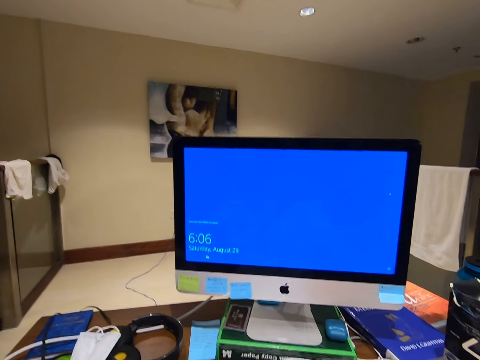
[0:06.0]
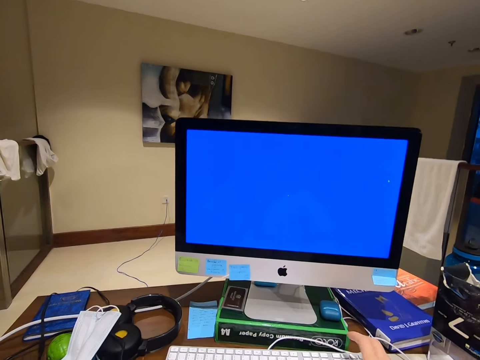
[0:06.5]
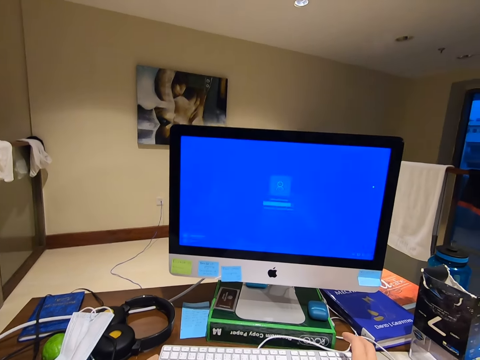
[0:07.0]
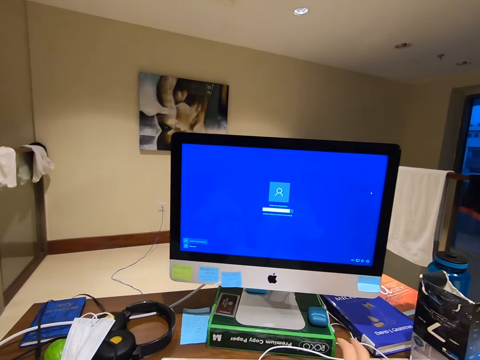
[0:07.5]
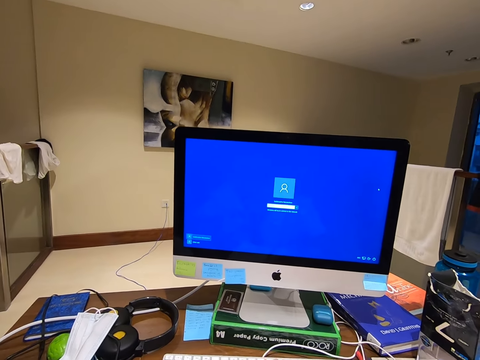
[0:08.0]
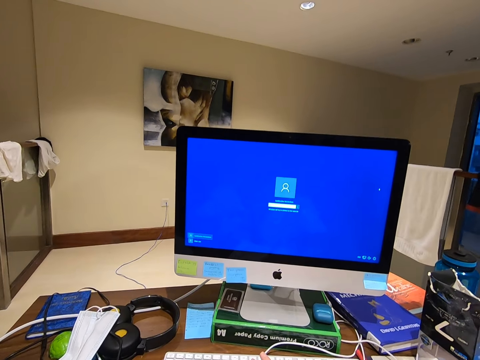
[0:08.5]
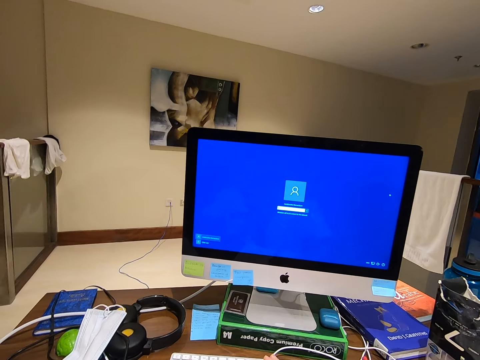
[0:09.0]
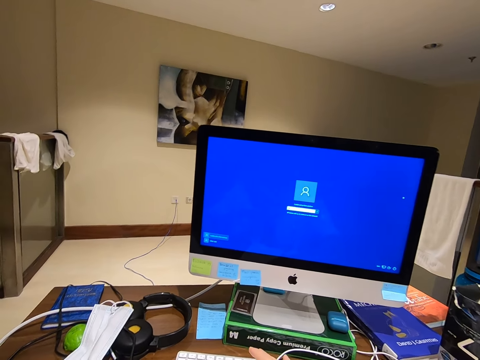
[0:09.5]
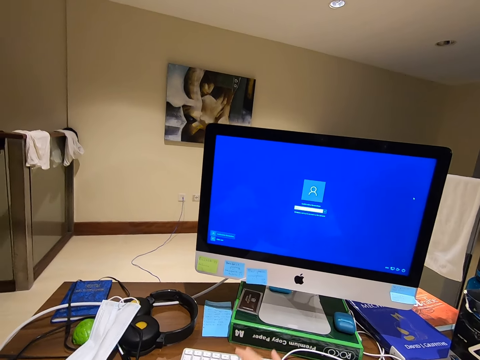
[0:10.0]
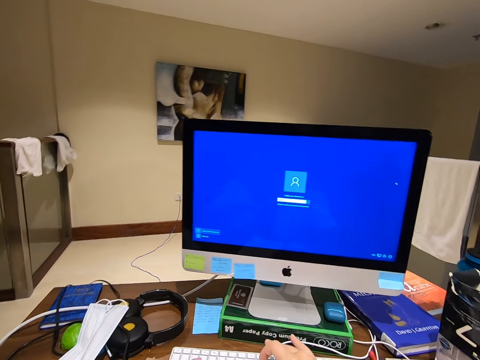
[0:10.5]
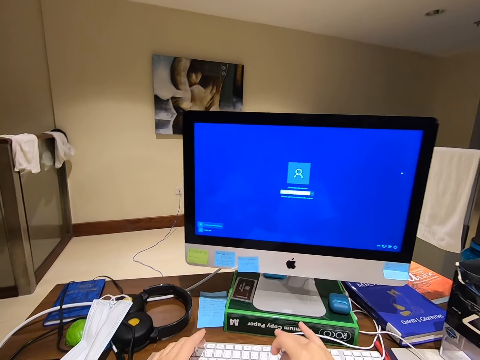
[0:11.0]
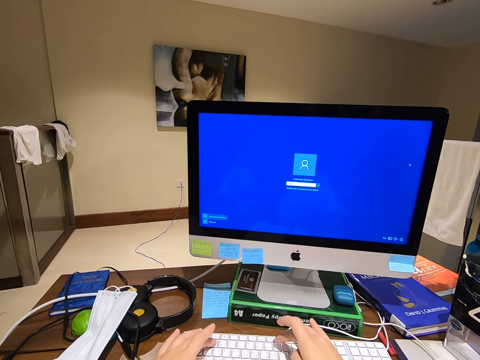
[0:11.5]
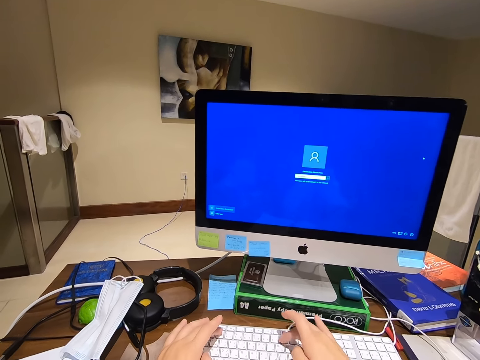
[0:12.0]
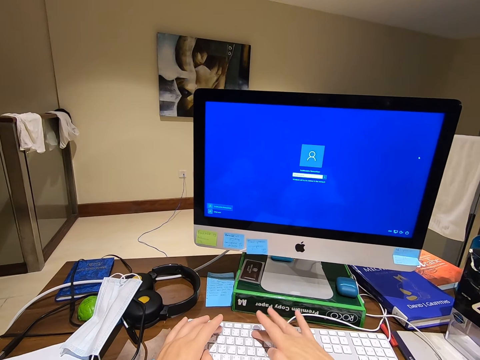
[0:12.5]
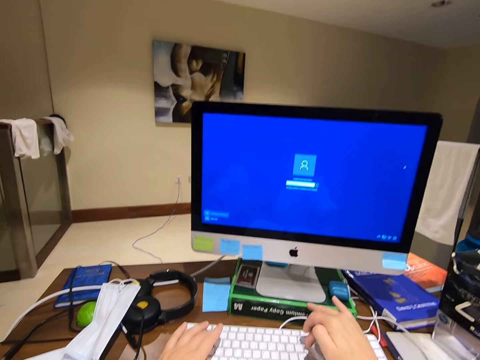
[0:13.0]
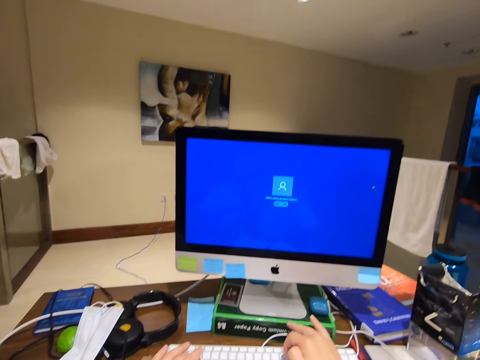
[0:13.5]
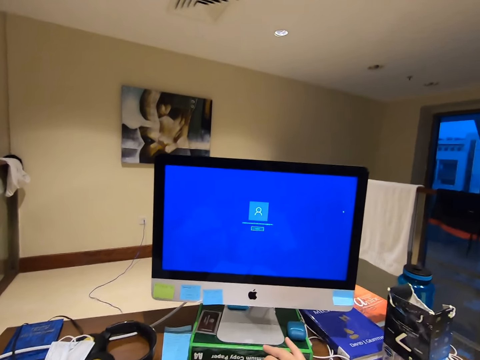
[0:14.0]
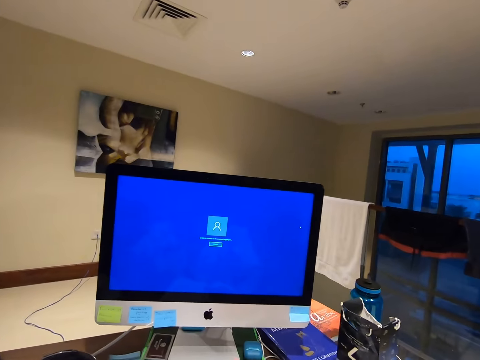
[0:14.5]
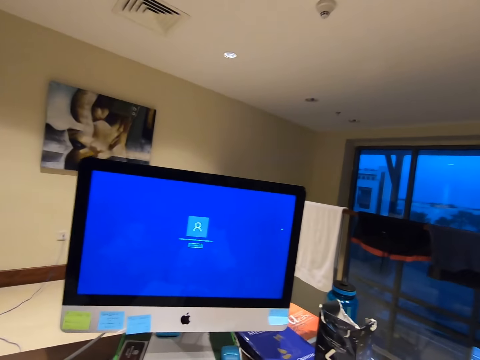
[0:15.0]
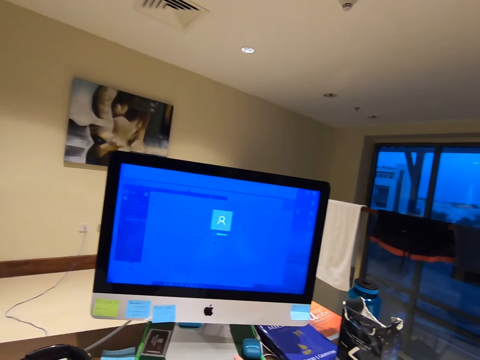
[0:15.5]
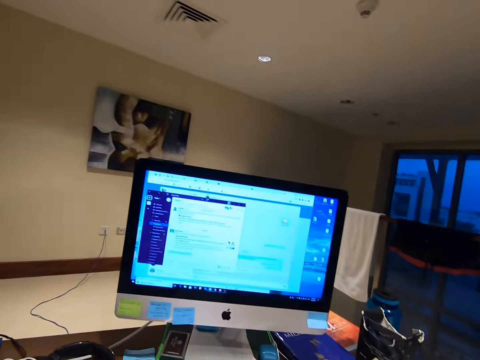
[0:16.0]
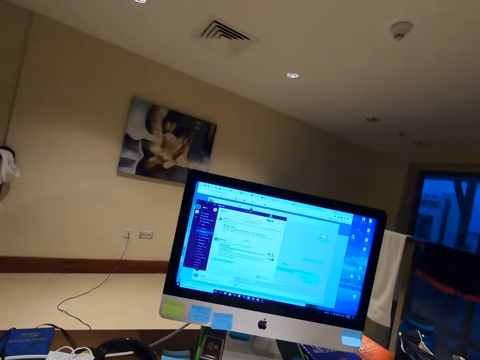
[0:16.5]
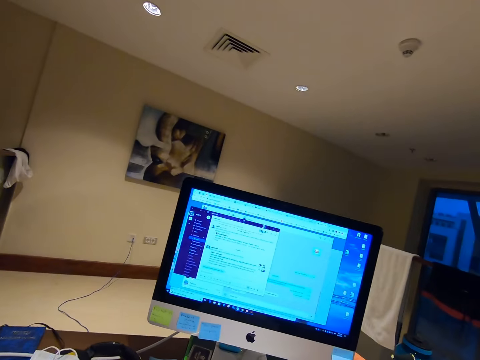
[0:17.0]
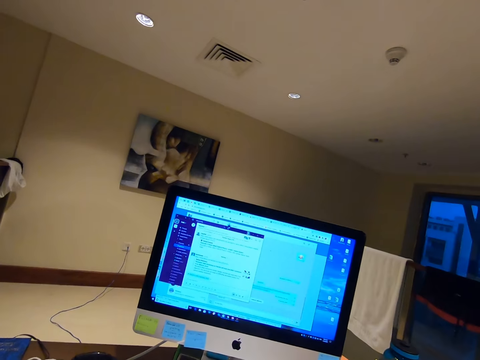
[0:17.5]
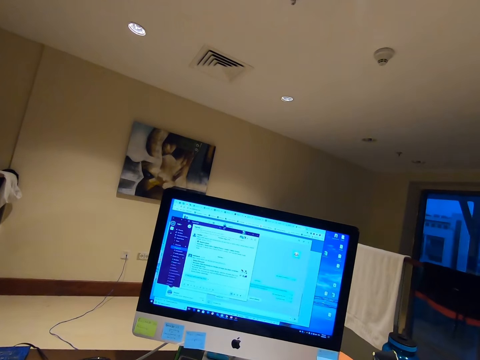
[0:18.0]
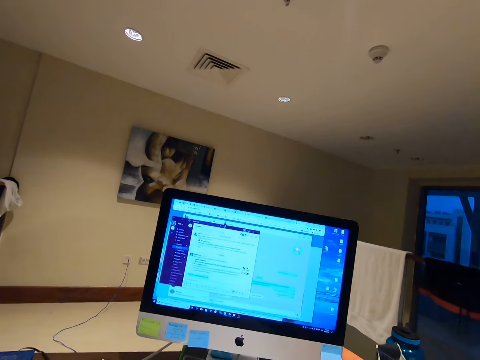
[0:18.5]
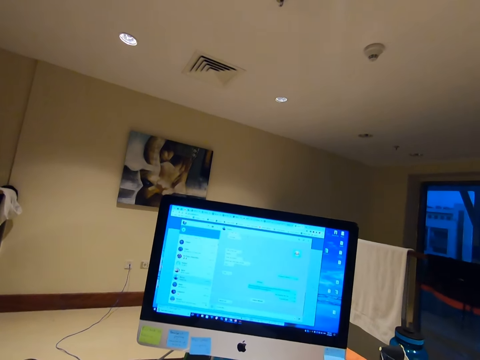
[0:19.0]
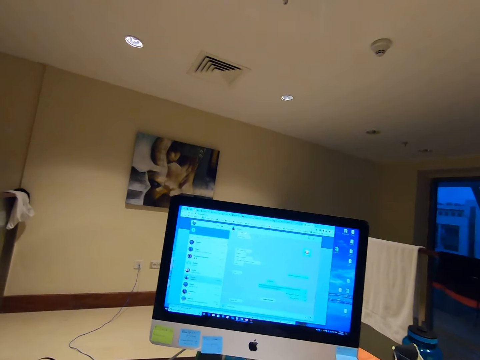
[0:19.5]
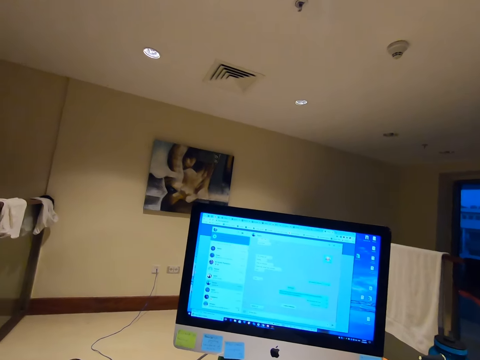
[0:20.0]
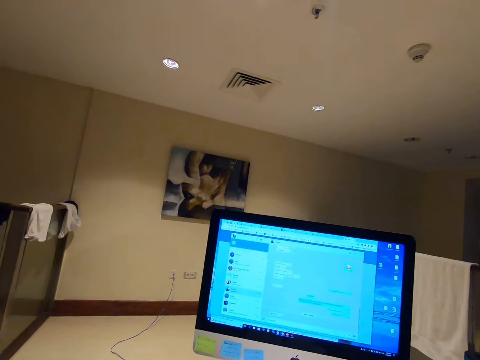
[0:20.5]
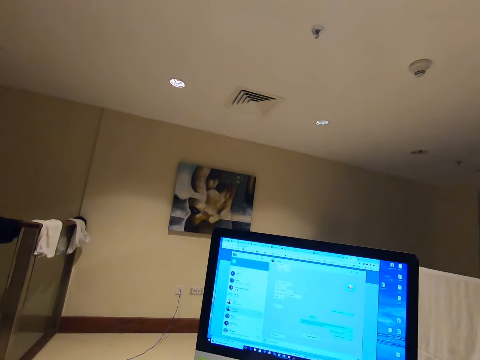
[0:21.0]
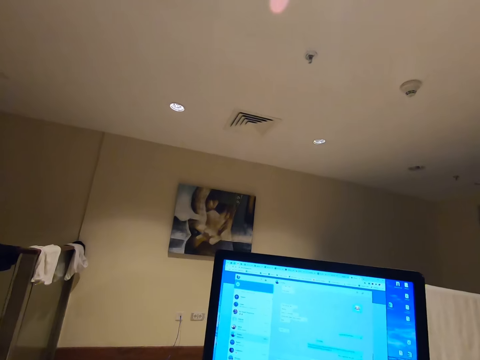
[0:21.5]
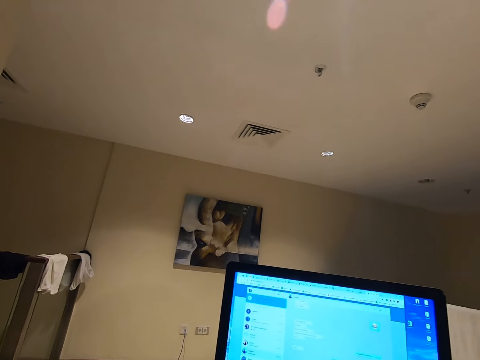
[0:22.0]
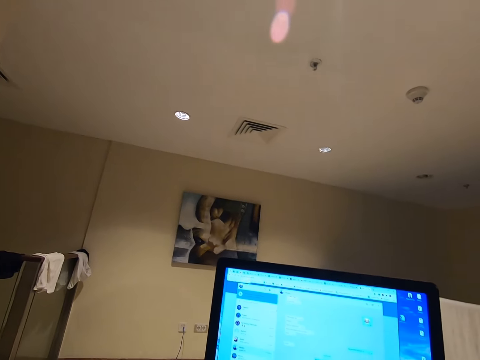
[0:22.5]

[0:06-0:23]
The camera wearer operates the desktop. They type on a keyboard. They stare at a computer. They operate the desktop.

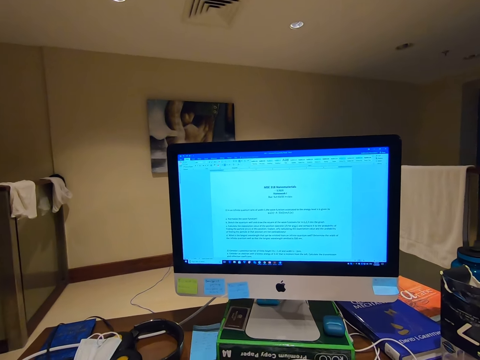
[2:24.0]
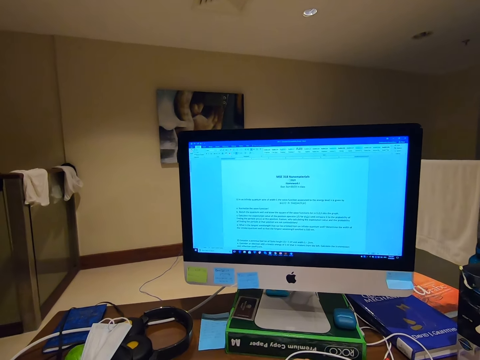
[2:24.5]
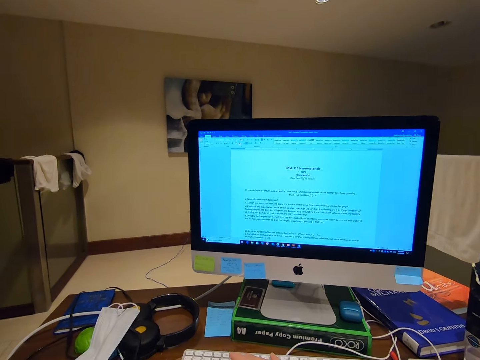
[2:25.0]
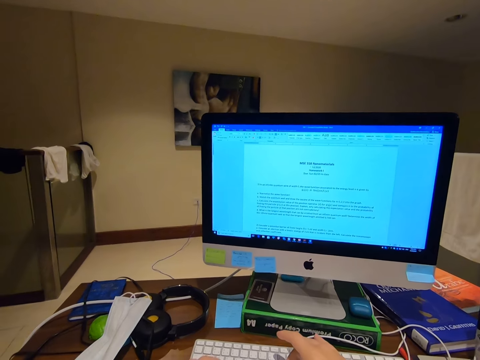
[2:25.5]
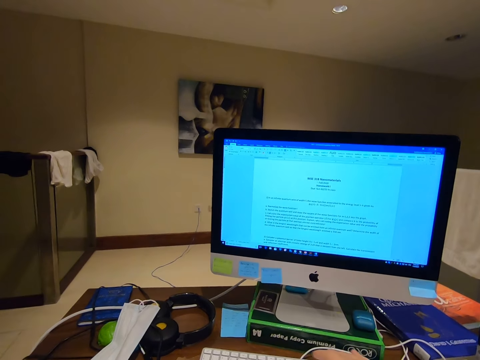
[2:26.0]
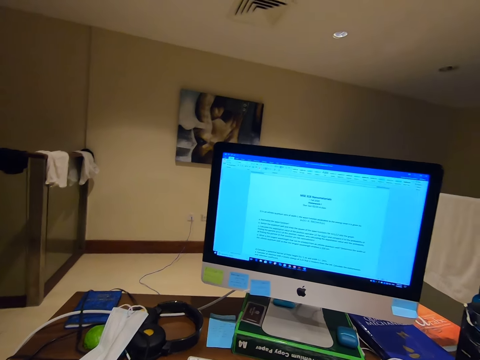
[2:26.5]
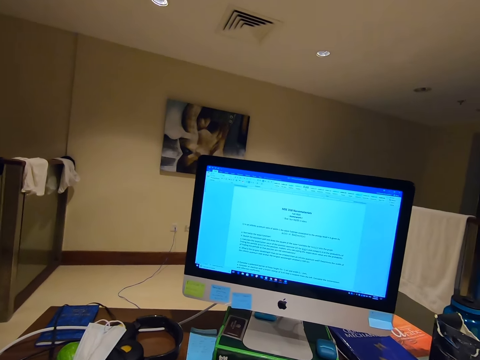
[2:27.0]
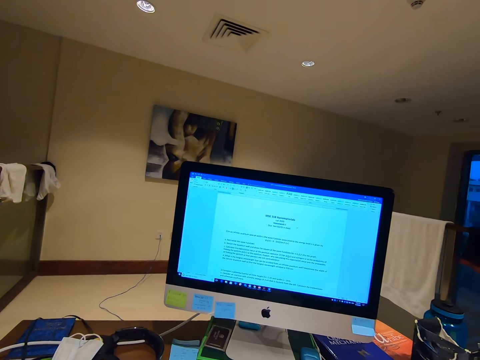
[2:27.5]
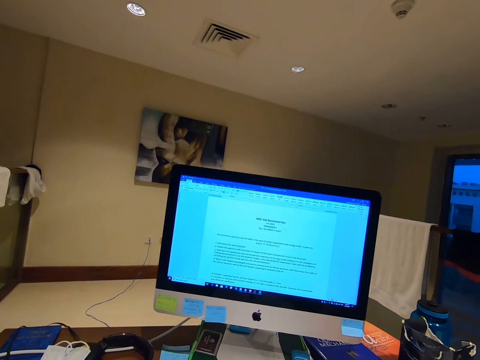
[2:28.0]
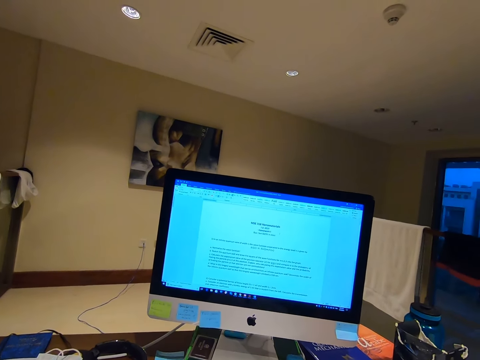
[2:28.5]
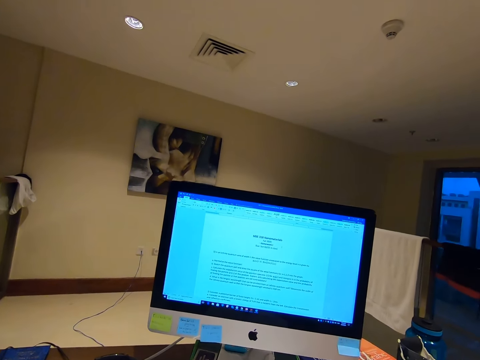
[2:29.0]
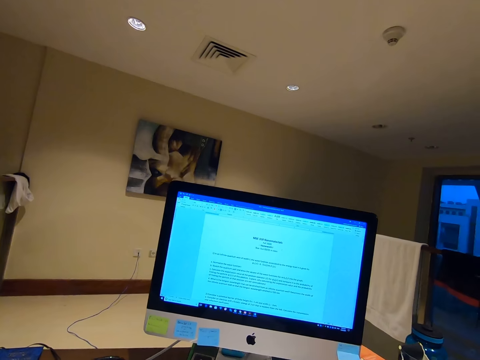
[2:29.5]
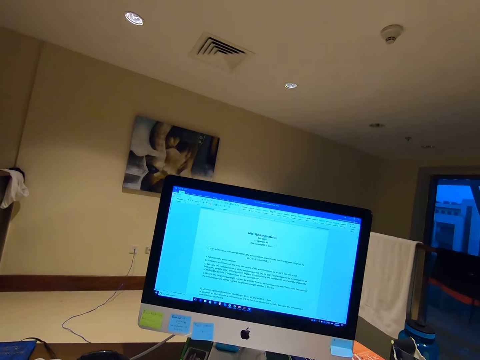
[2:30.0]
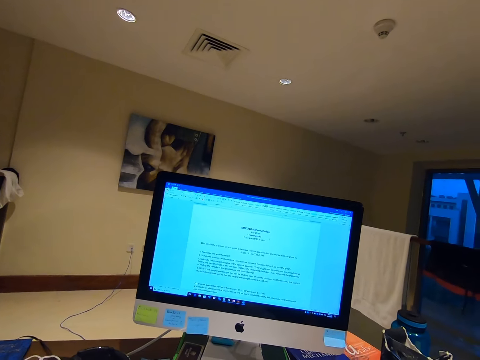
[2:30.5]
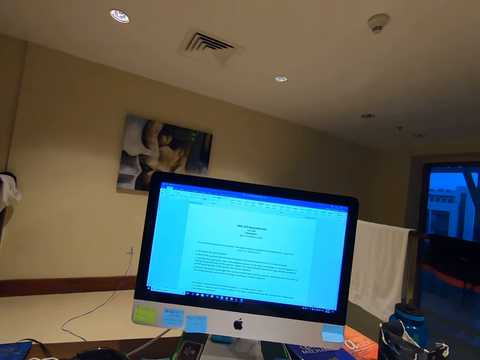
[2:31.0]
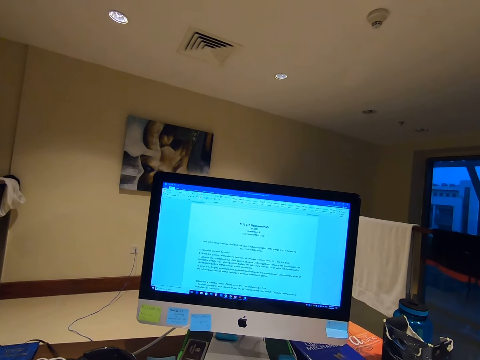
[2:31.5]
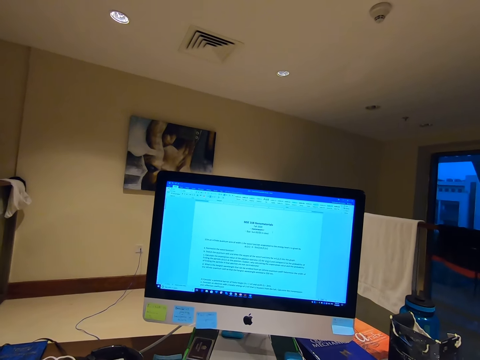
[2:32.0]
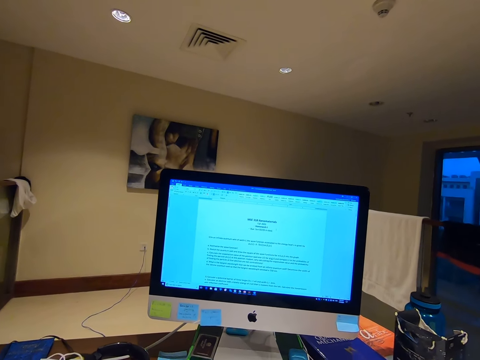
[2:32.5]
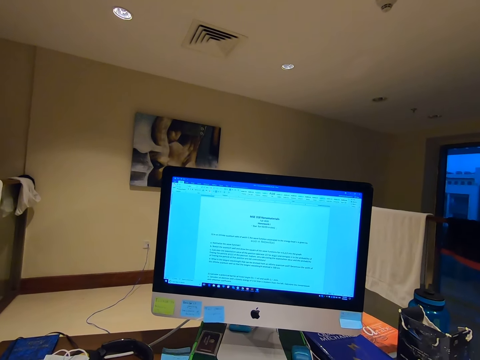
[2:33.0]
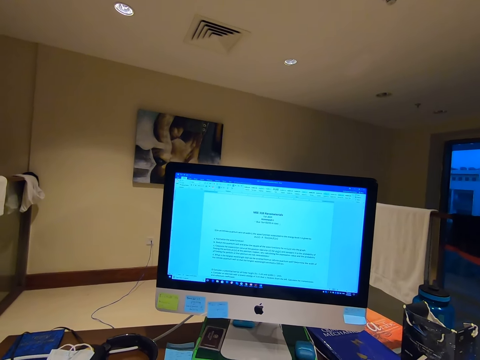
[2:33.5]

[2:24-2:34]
The camera wearer types on a keyboard. They stare at a computer.
